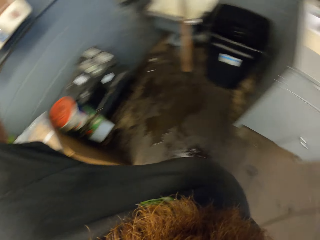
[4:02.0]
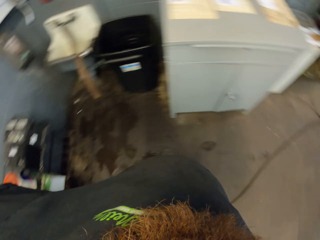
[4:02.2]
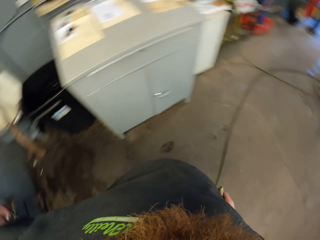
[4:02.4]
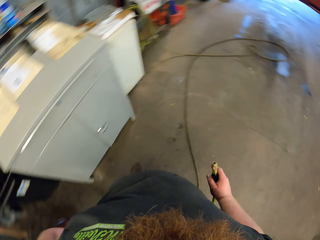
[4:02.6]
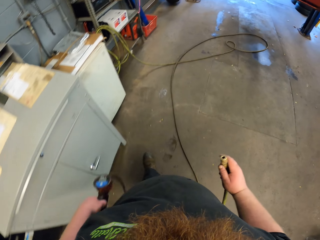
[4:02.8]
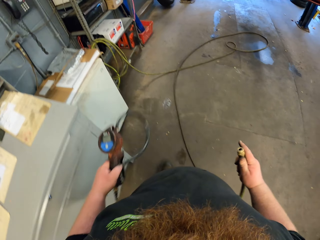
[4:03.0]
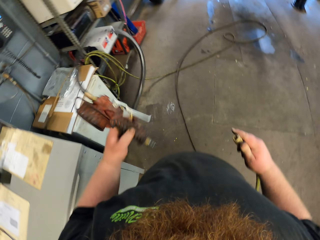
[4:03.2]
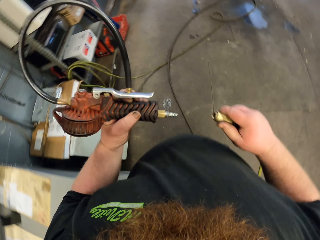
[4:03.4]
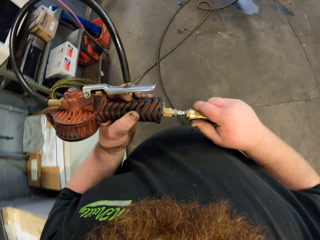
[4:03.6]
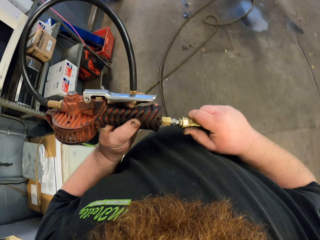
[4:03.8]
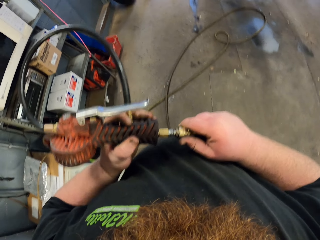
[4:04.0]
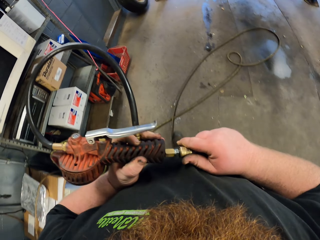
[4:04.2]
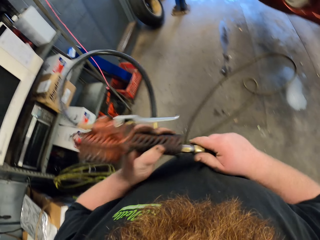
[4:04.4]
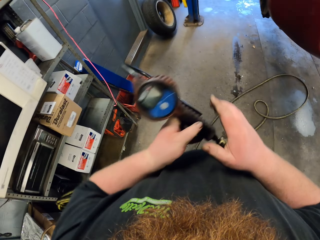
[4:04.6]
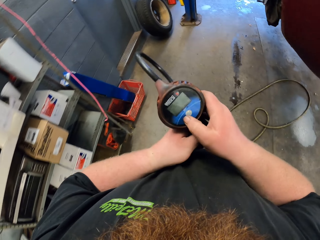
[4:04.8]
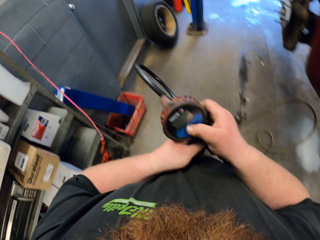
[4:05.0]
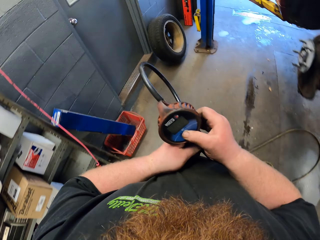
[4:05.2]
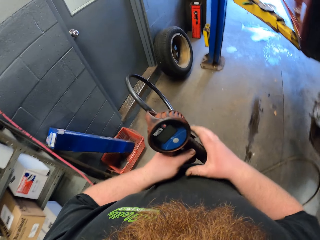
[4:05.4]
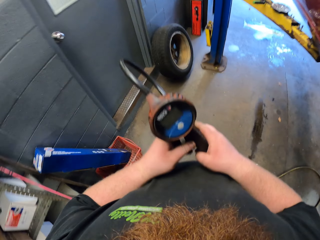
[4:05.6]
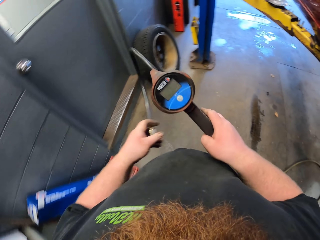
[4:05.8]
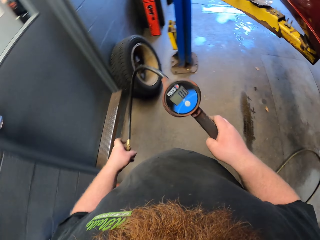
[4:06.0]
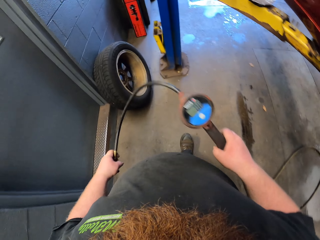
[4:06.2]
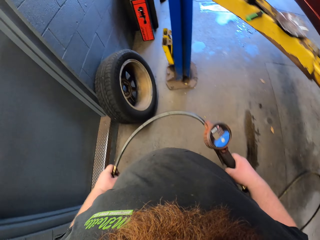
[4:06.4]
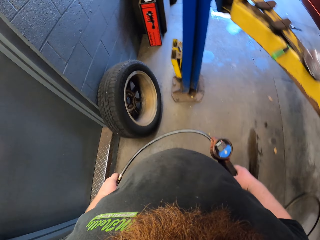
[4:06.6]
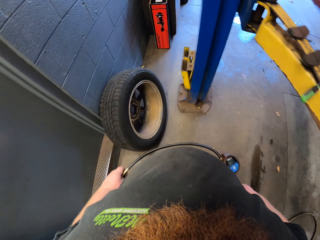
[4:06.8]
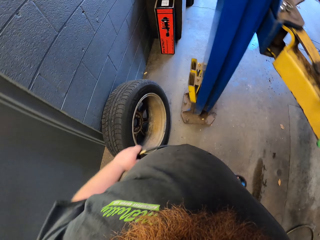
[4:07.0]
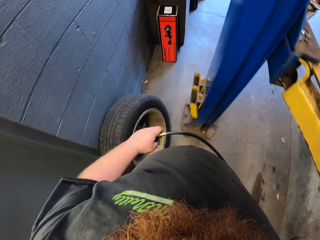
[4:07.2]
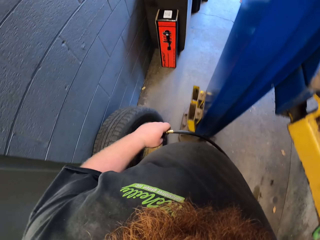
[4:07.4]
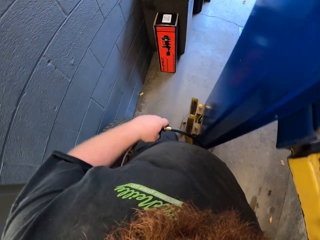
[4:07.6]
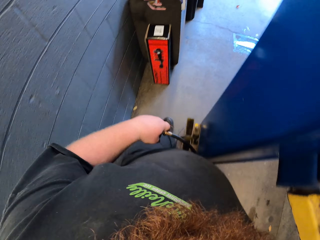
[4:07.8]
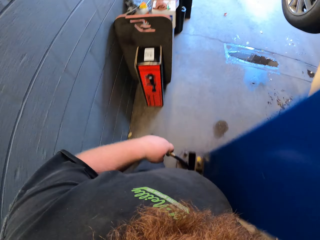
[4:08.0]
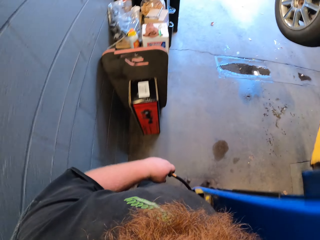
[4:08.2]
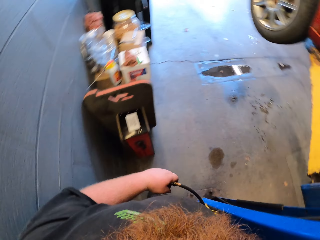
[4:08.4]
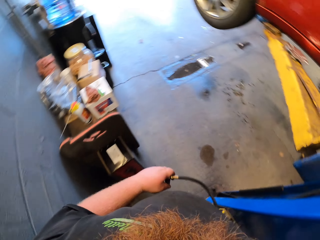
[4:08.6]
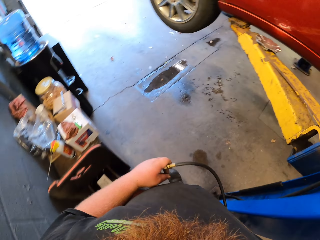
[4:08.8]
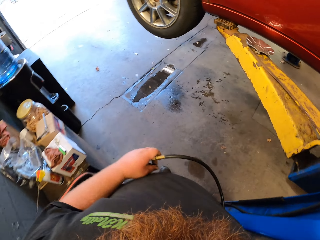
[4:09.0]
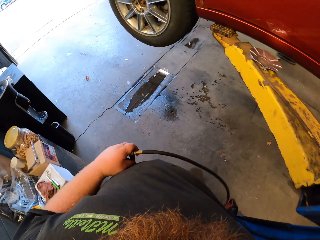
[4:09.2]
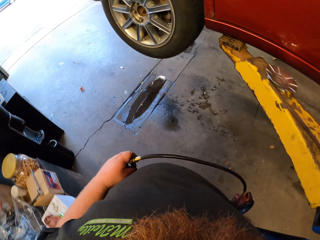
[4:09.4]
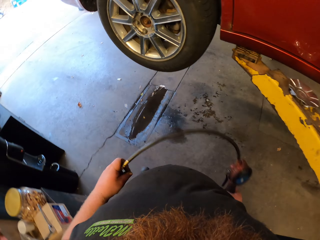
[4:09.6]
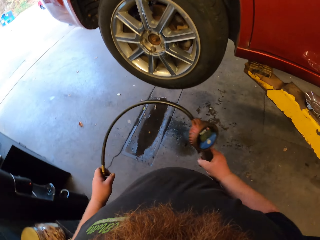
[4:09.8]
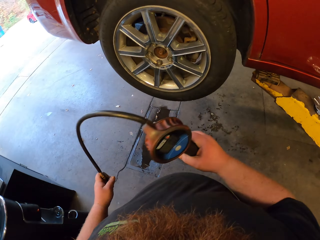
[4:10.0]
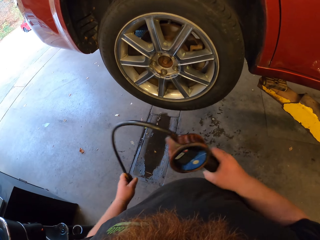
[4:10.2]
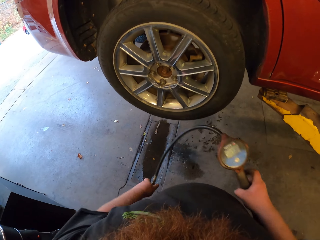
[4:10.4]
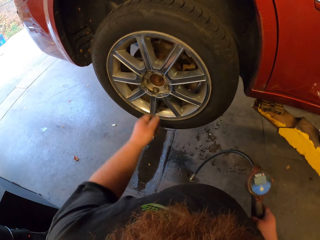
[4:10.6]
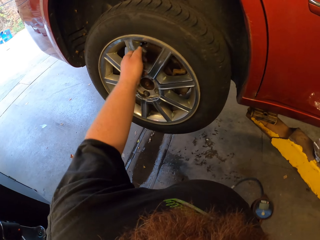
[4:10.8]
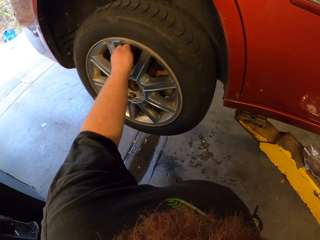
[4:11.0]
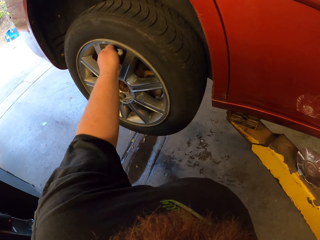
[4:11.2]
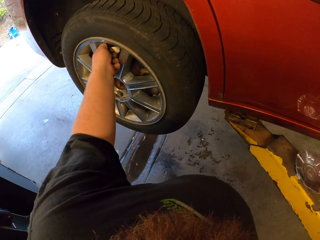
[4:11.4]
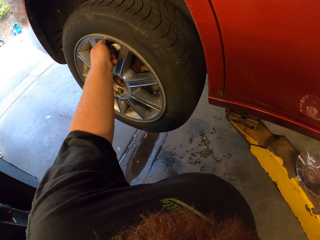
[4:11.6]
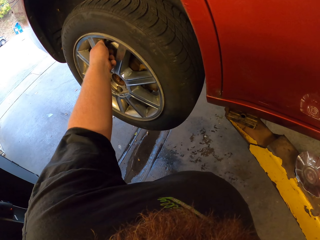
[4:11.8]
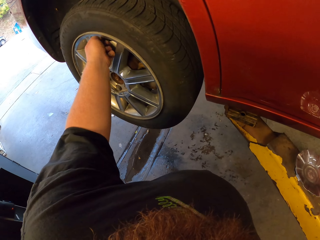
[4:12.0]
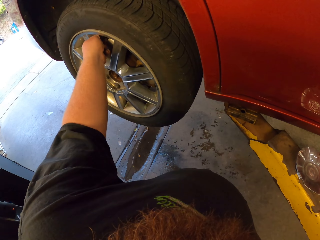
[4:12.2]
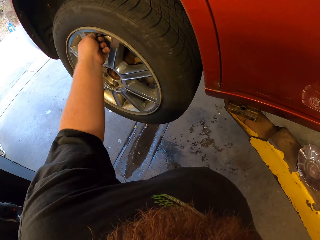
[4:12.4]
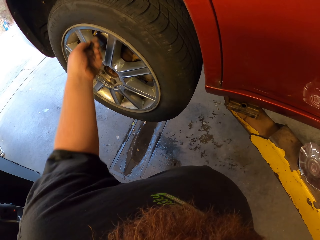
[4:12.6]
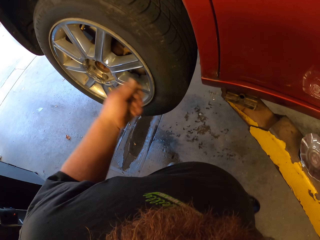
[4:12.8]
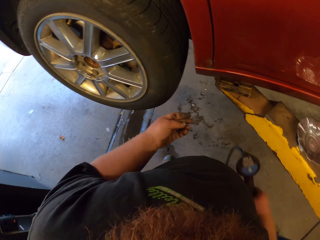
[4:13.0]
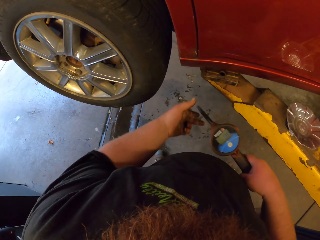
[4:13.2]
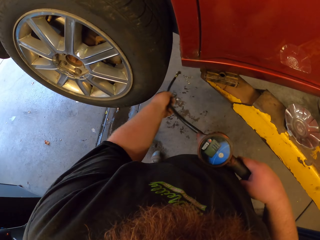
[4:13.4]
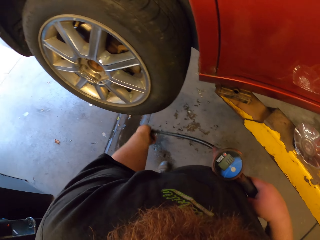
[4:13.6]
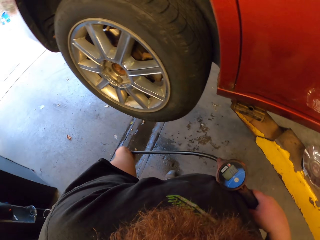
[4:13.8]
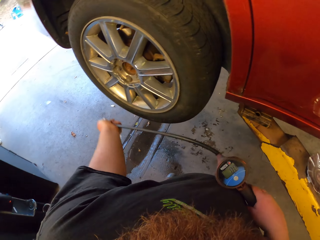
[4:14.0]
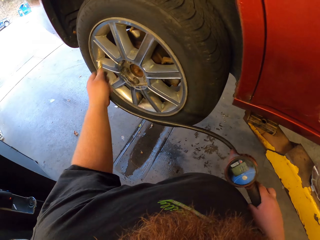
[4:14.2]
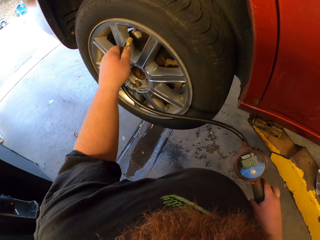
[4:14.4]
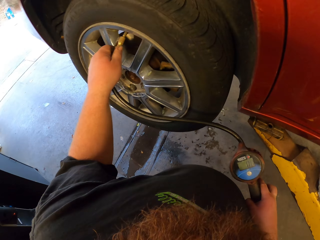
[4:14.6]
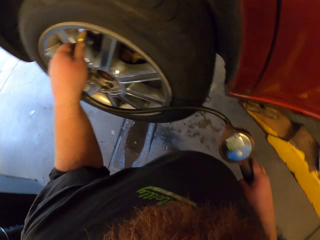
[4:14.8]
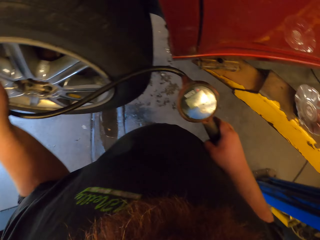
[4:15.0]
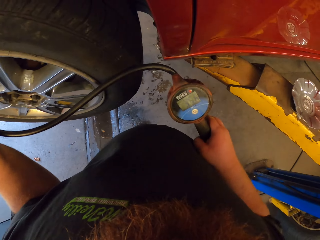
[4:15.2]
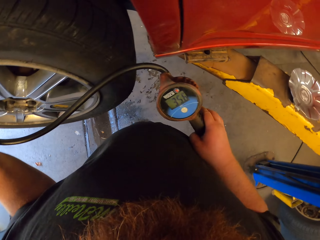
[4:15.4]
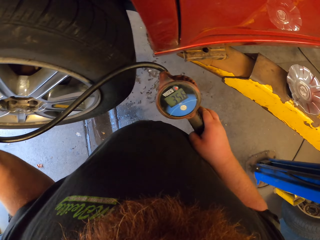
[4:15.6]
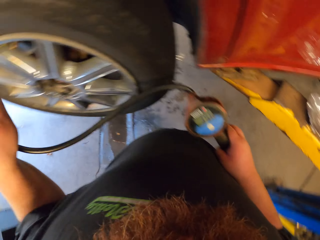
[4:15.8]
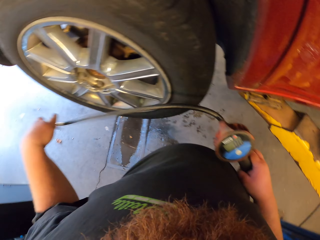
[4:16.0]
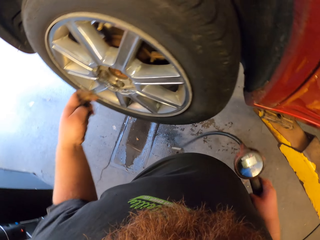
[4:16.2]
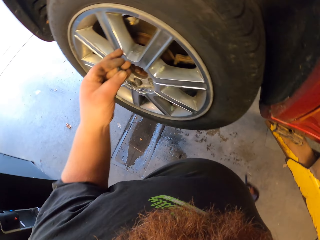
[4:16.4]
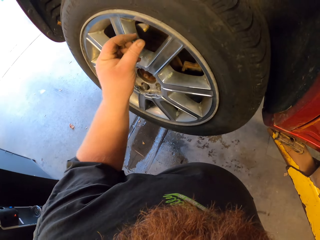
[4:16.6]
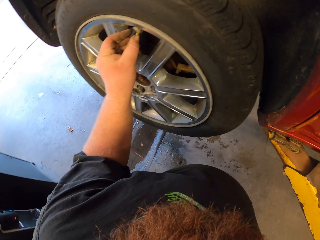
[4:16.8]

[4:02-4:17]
The camera wearer picks up an air compressor or inflator machine. They connect the cable to the air compressor, move around the garage, and put the air compressor on the valve stem. They open the bolt. They put the air compressor on the valve stem again. They put air in the tire with the inflator machine.

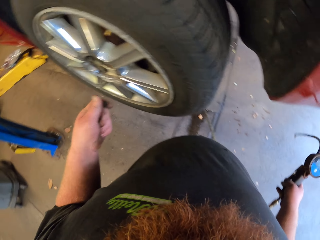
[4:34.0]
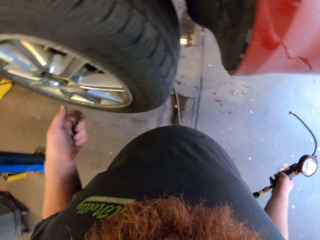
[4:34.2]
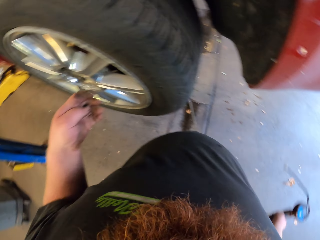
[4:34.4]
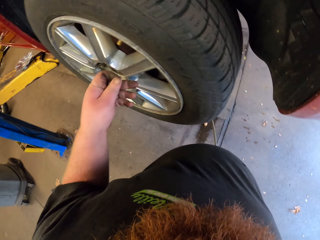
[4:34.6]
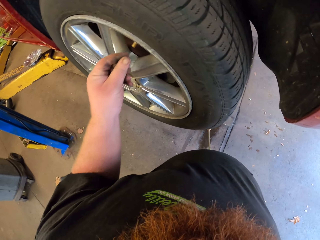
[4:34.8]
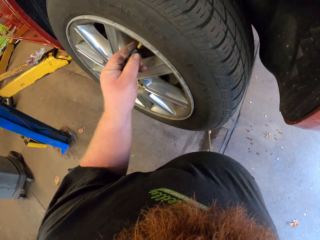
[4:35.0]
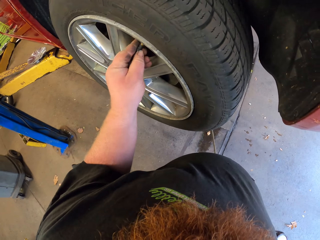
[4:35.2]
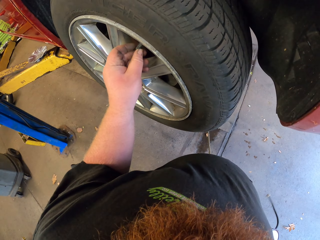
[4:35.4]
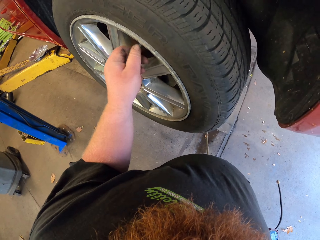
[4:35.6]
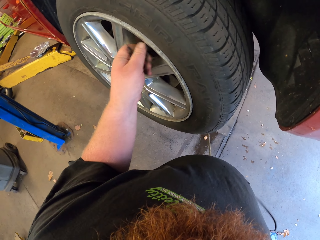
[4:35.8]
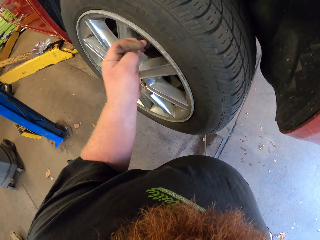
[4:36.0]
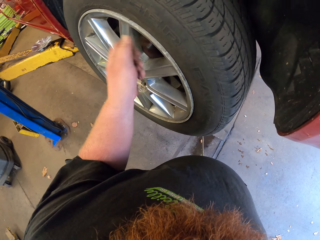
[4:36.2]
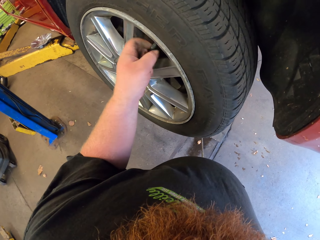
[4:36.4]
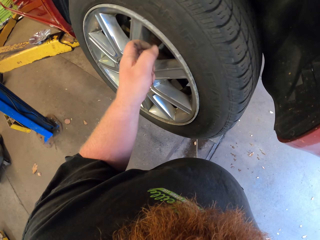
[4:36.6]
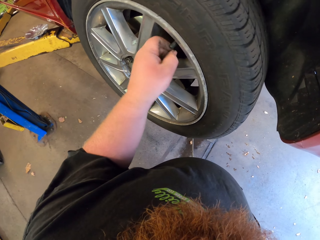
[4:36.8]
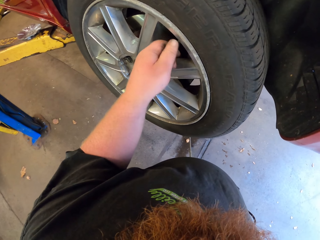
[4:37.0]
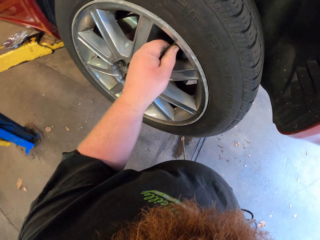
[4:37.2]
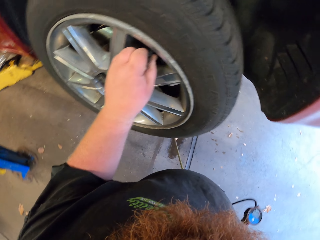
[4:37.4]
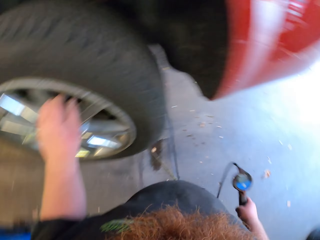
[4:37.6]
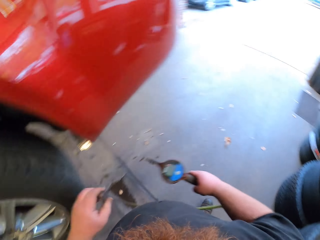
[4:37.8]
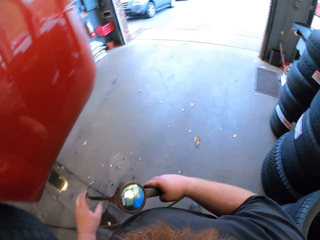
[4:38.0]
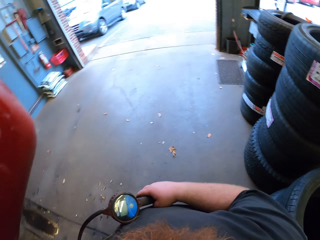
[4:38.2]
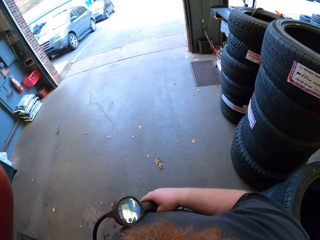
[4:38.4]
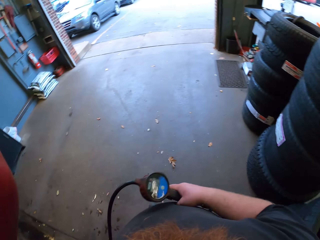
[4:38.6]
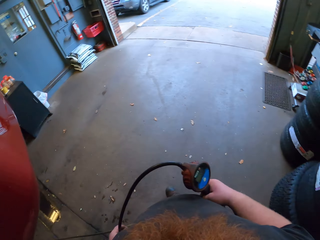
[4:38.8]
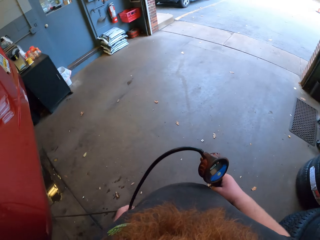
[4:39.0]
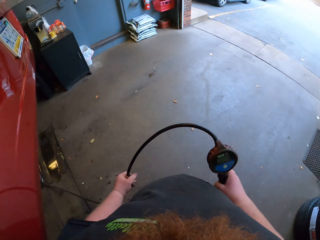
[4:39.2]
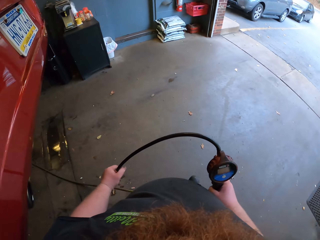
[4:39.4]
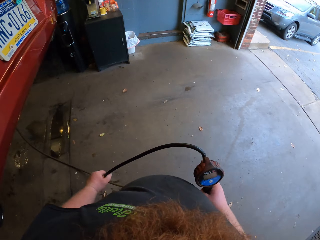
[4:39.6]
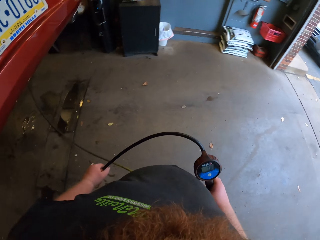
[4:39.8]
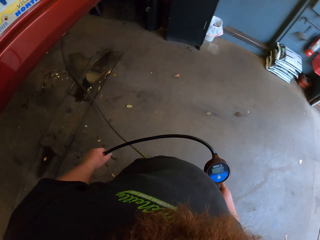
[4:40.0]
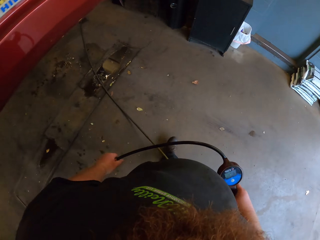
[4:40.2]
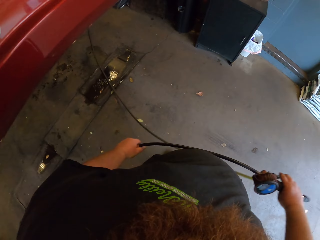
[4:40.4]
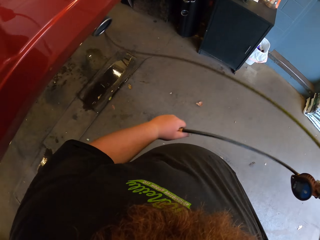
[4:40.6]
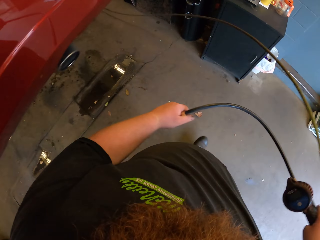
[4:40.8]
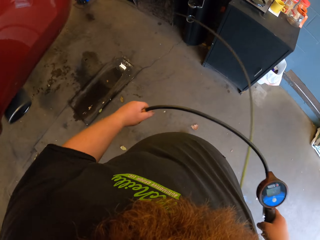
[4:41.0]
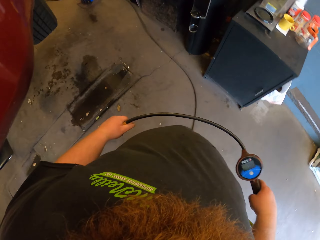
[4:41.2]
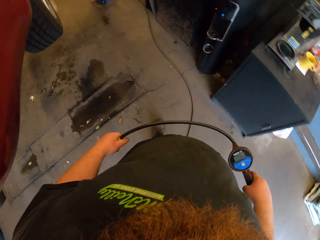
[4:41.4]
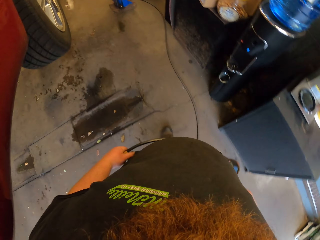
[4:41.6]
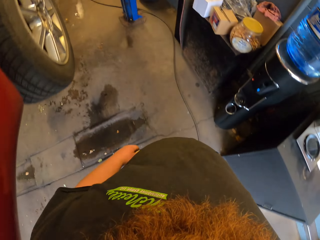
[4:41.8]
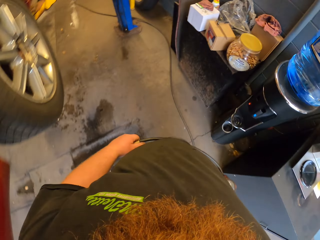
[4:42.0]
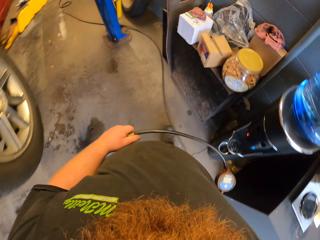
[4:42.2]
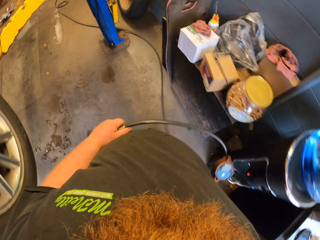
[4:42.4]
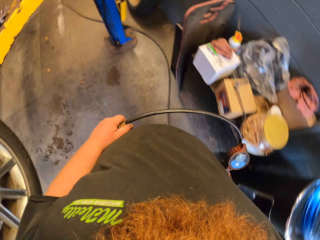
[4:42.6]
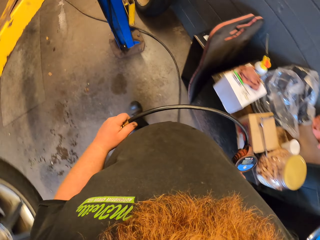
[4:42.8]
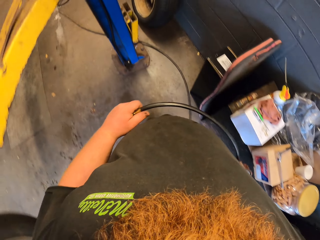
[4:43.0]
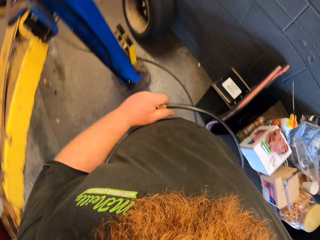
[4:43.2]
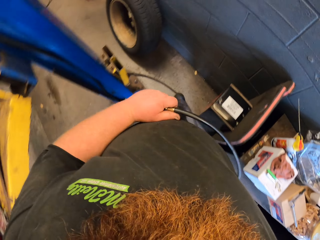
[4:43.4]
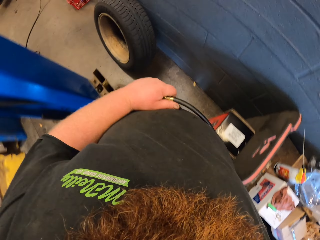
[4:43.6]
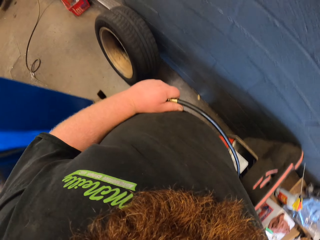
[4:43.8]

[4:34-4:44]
The camera wearer removes the air compressor on the valve stem. They close the stem valve. They walk around the garage.
